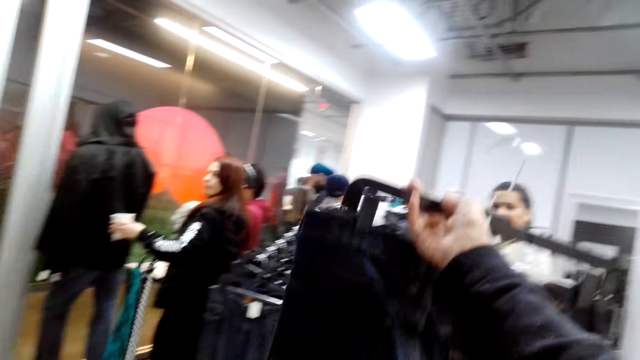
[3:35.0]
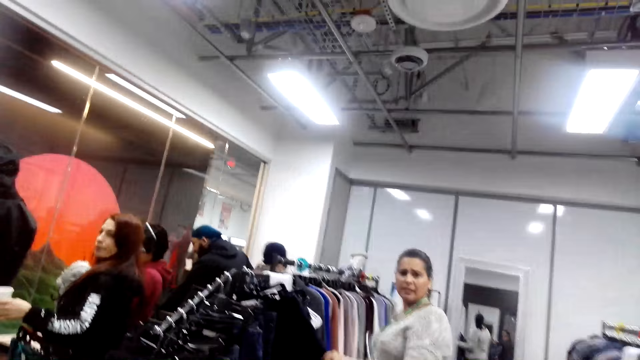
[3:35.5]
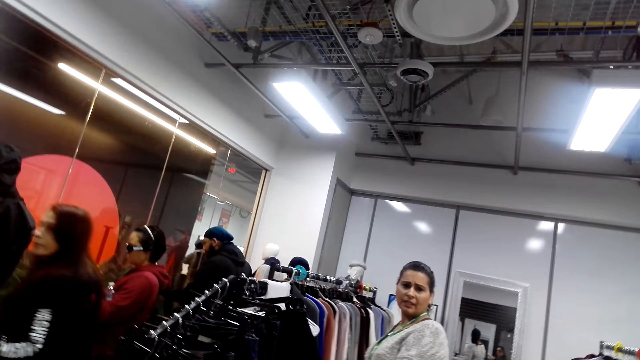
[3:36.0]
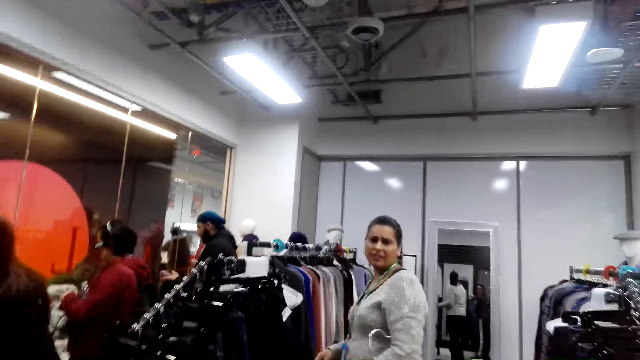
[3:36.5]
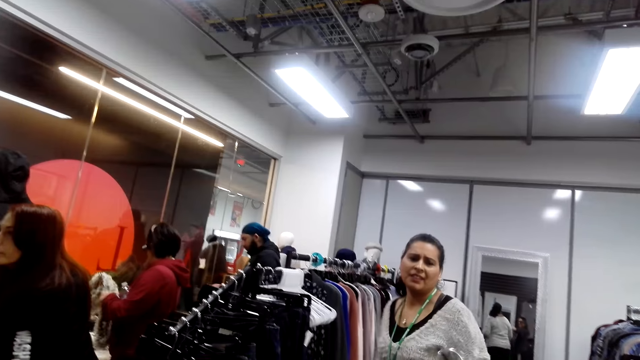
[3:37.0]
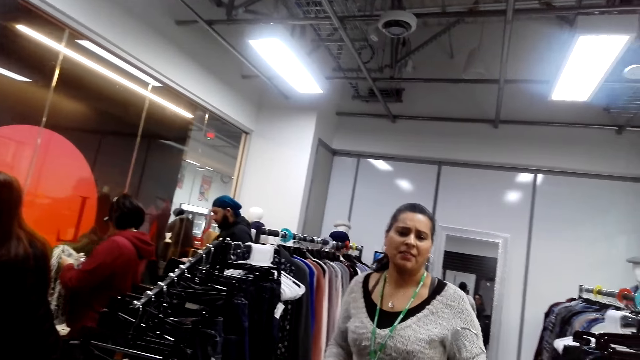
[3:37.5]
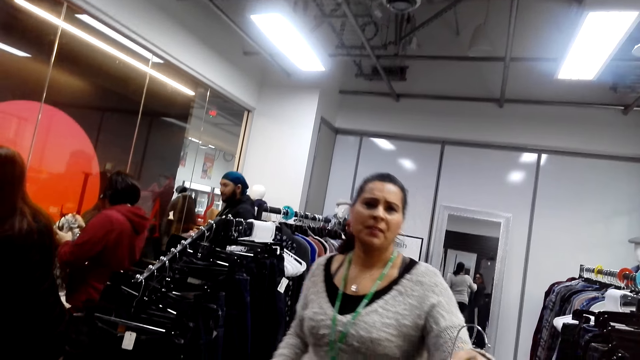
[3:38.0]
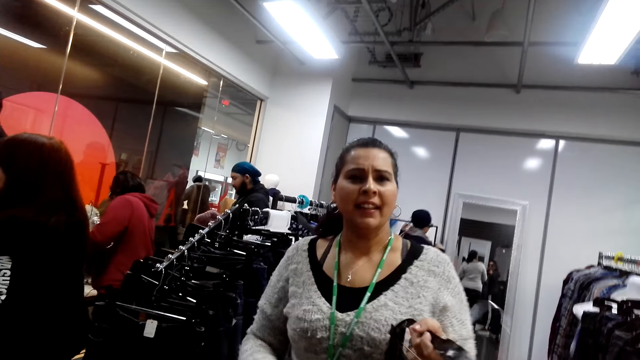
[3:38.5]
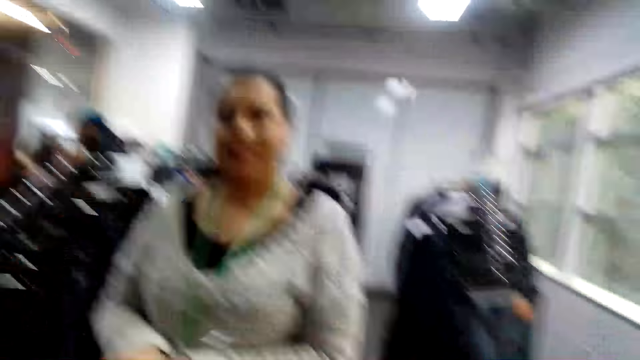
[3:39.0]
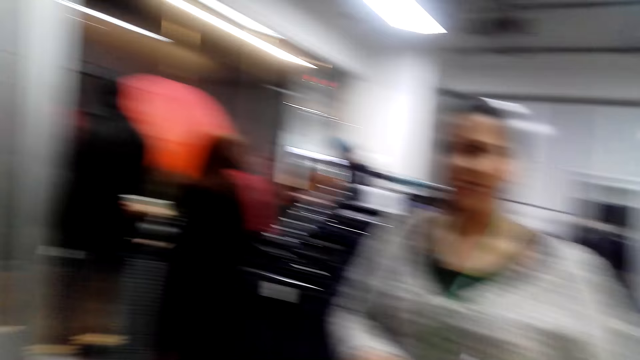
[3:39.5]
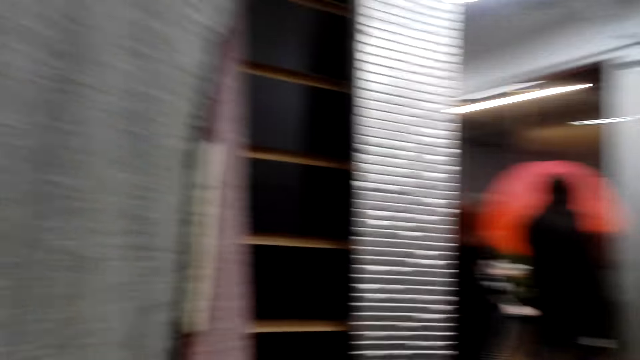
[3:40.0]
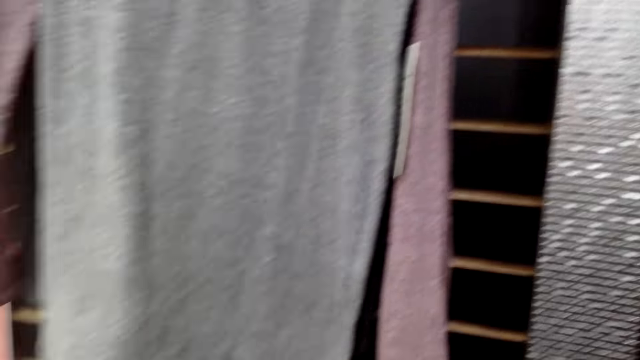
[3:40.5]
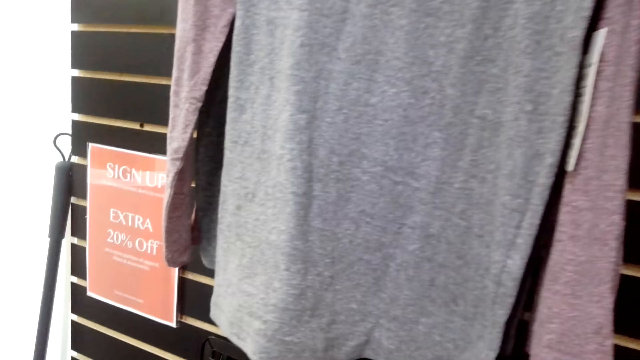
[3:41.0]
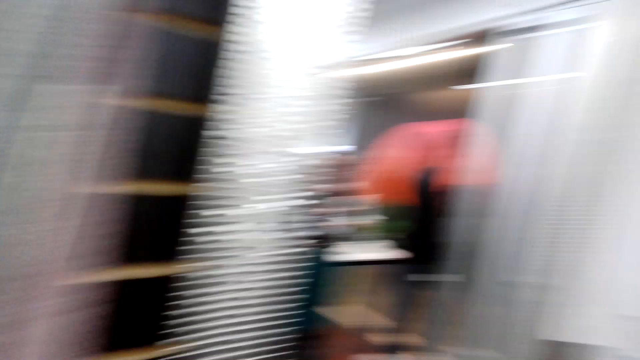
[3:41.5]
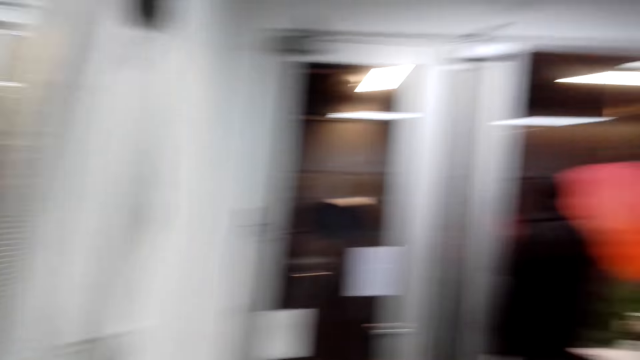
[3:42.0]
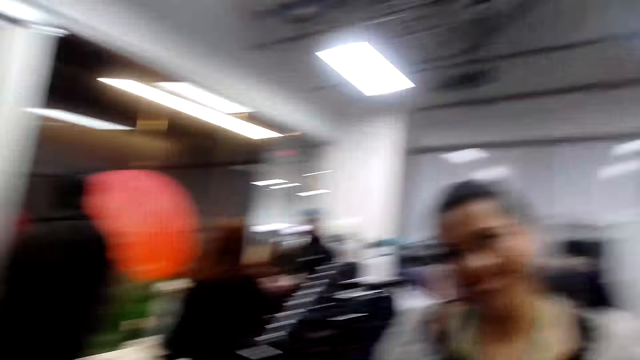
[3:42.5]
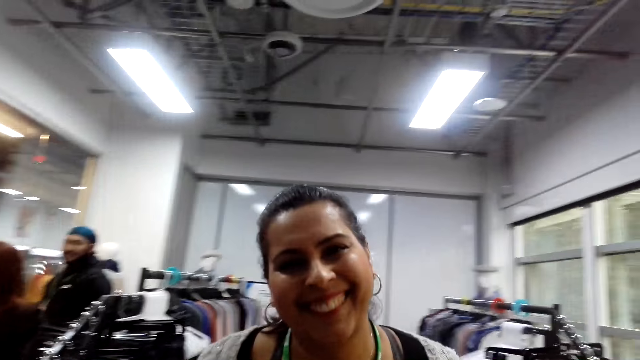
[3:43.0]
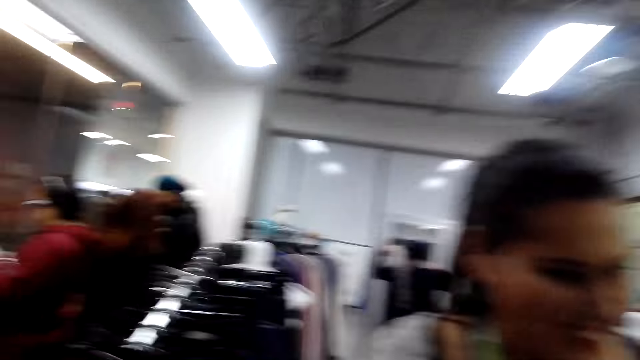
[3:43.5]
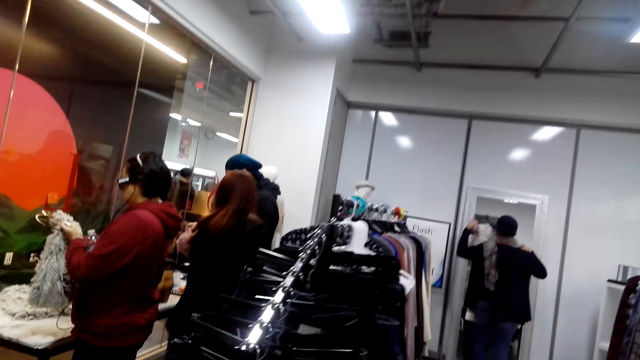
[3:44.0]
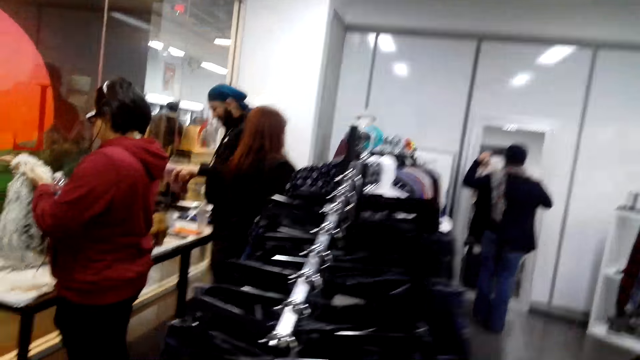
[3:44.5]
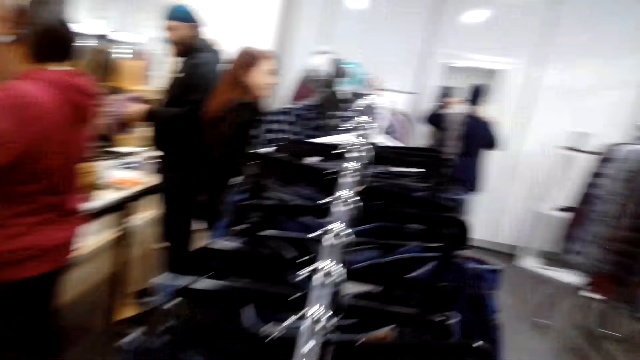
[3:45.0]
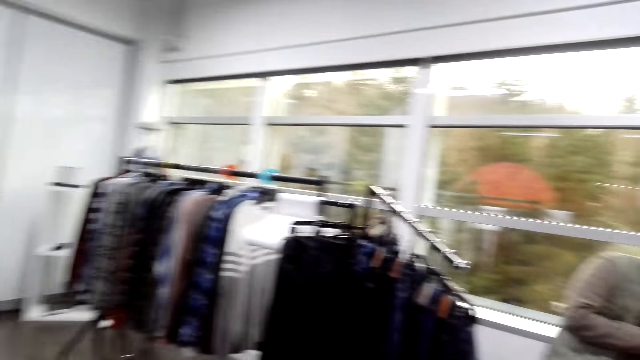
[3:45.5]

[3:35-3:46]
The camera wearer looks around. They talk to a lady. The lady walks towards the camera wearer. The lady takes the trouser. The camera wearer looks around. They look at the lady.

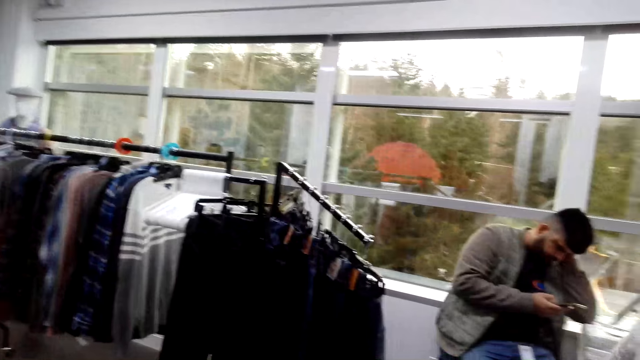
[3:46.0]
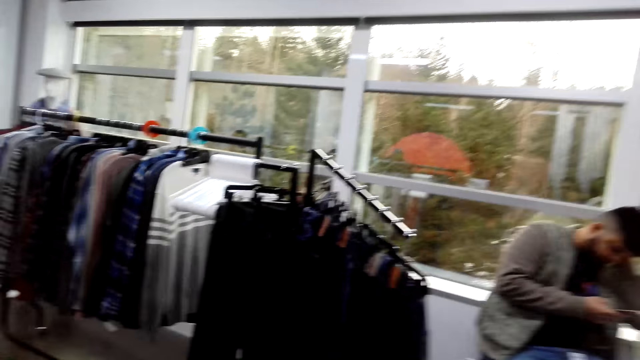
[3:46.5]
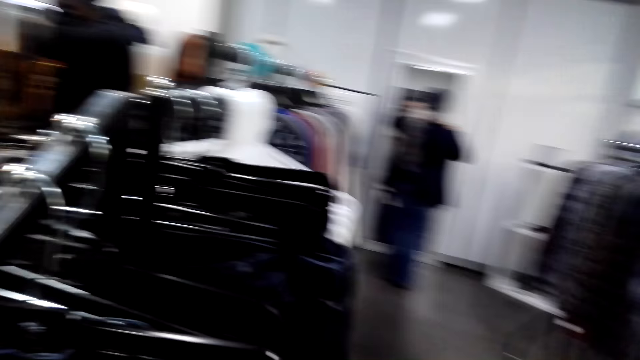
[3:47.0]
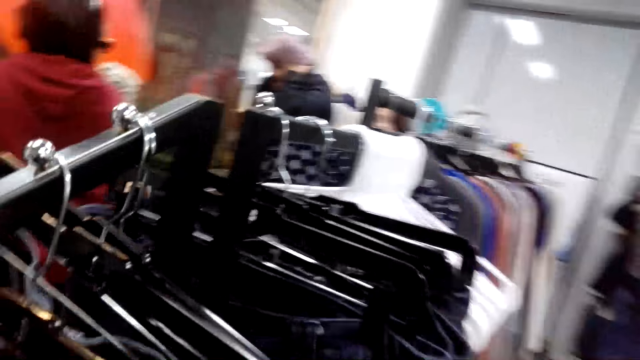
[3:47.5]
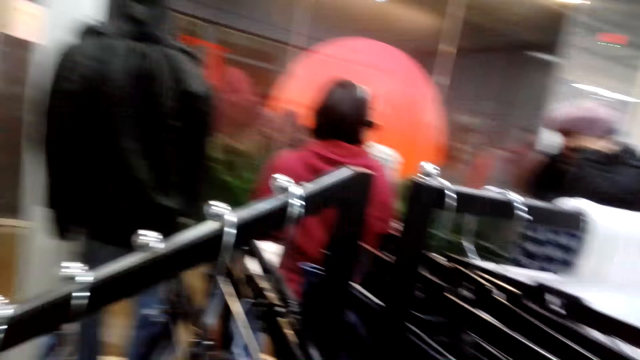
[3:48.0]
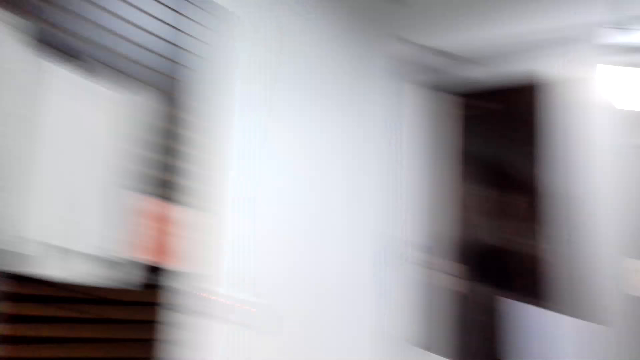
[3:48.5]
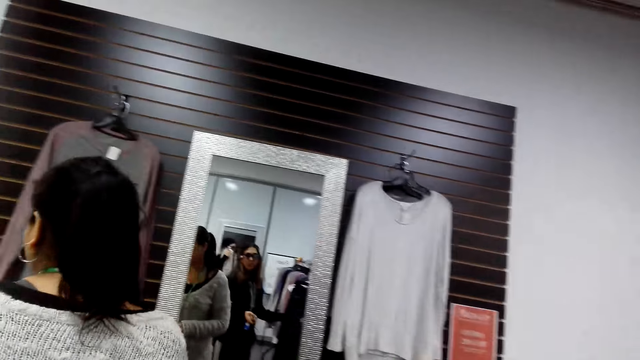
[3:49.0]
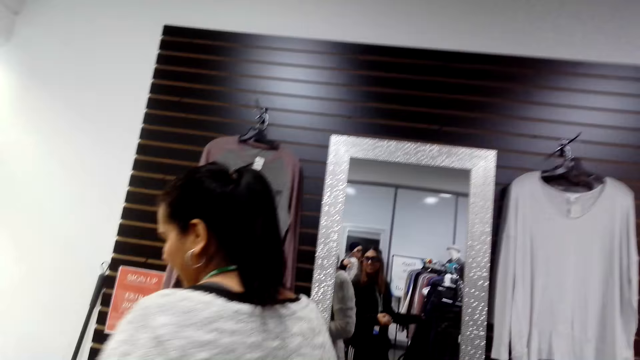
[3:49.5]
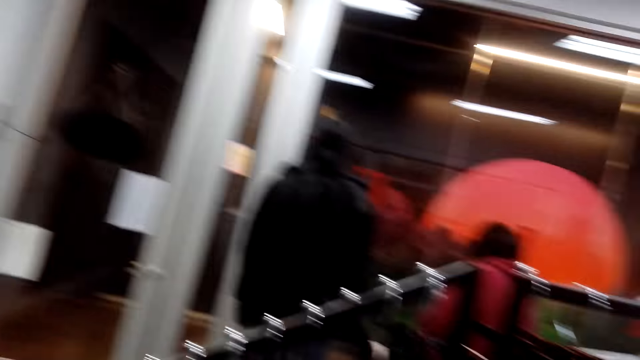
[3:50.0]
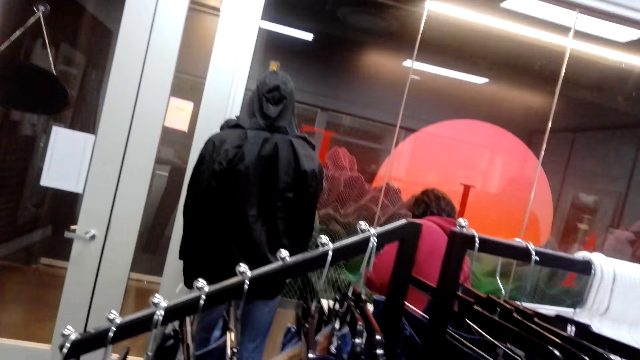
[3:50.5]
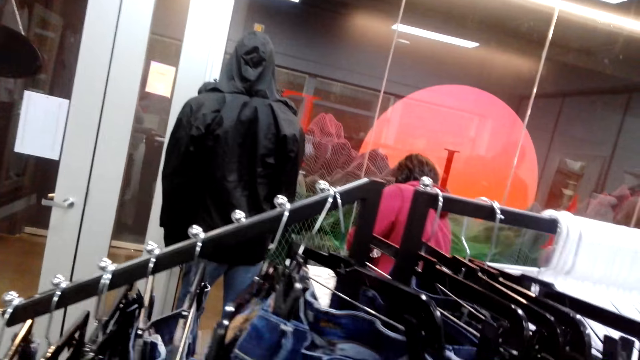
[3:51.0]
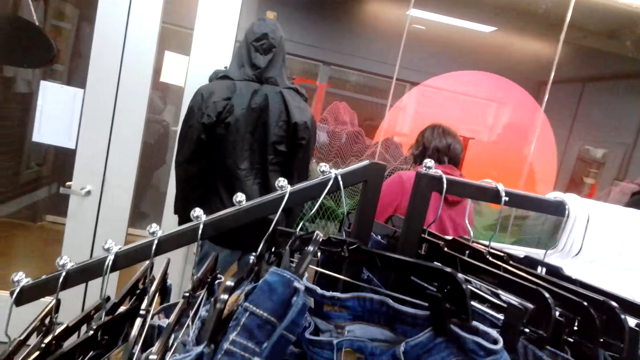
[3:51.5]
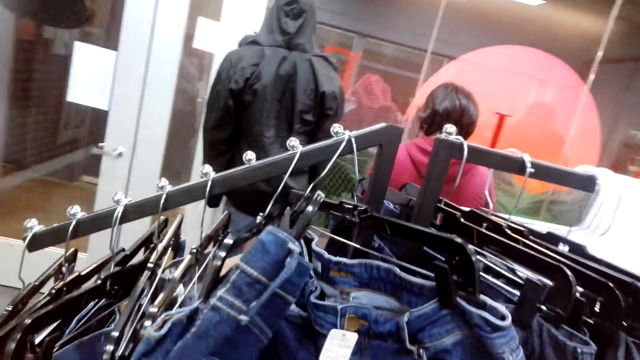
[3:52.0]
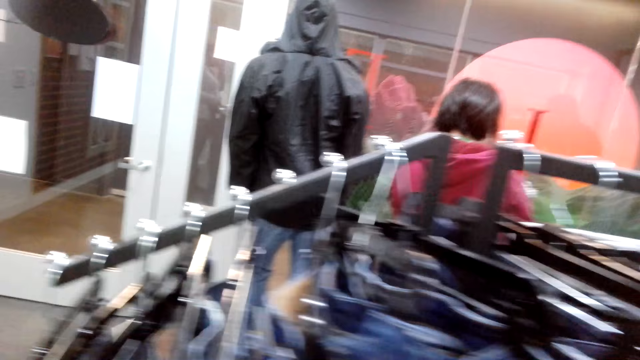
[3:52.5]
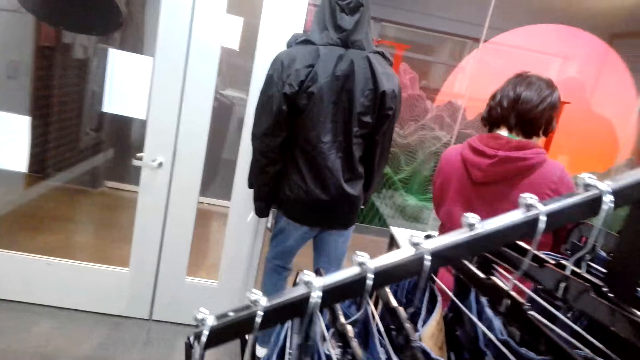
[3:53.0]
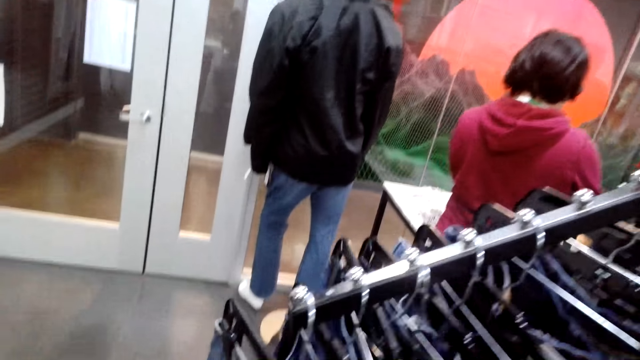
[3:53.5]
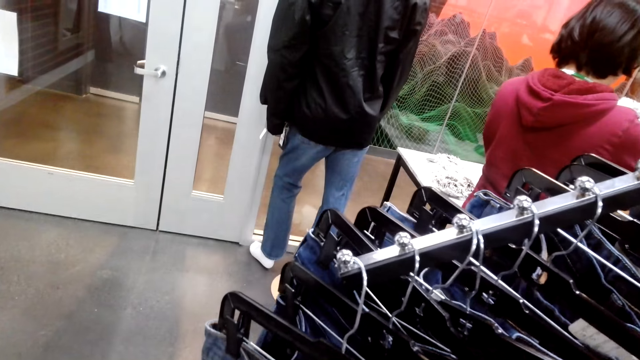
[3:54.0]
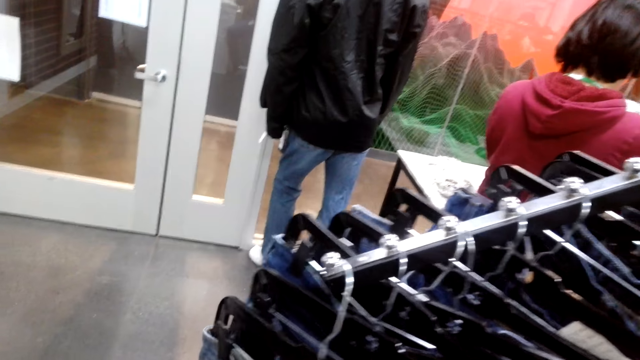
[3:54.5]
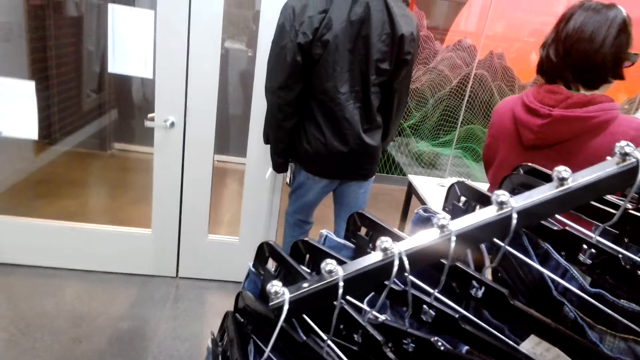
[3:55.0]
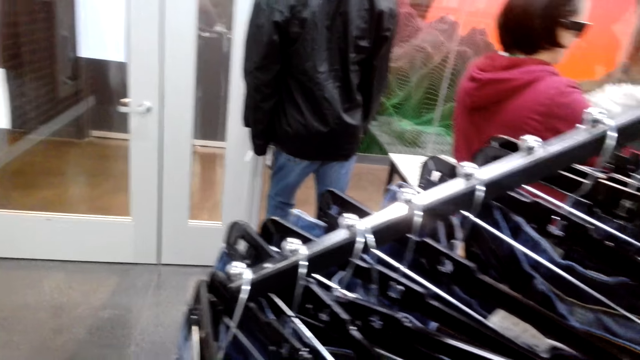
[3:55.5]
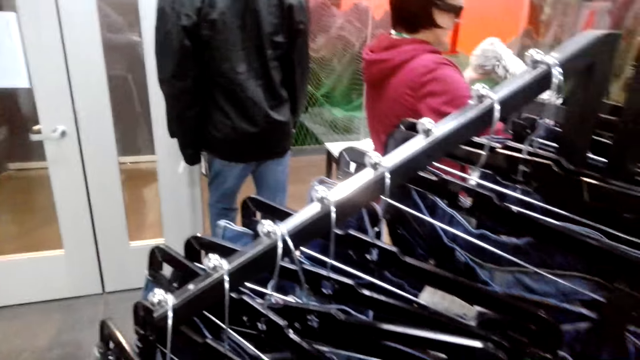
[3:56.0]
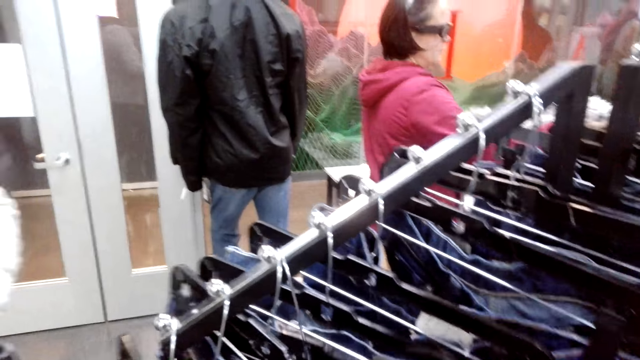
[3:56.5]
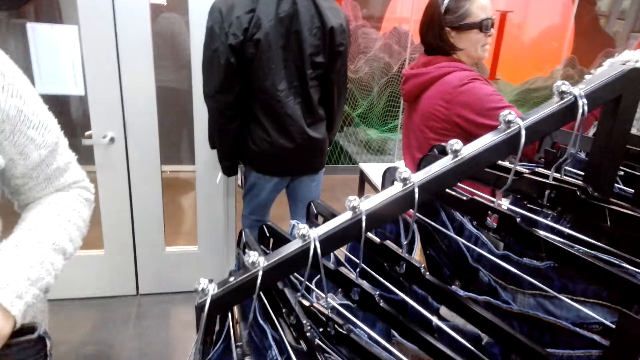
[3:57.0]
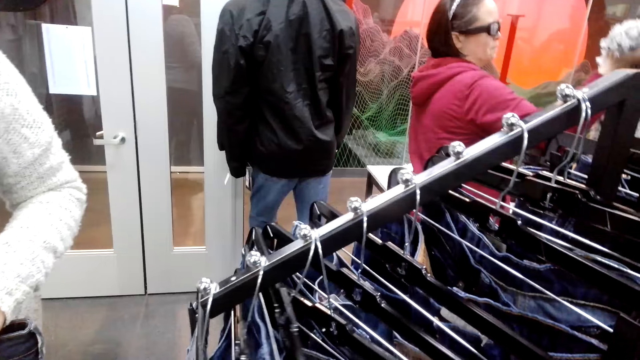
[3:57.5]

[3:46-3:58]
The camera wearer looks around. They walk around. They look around. They look for a trouser. They touch some jeans trousers. They look at the jeans trousers.
